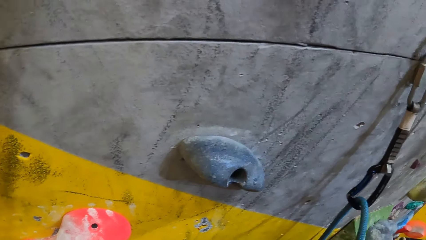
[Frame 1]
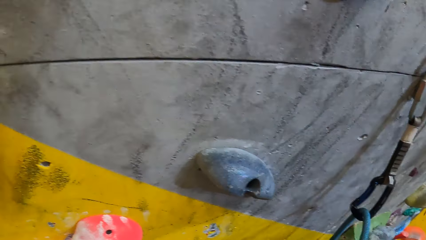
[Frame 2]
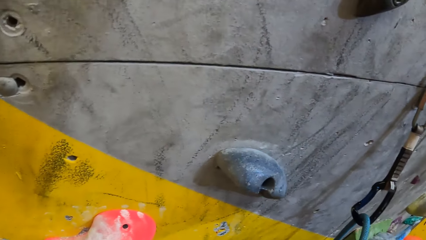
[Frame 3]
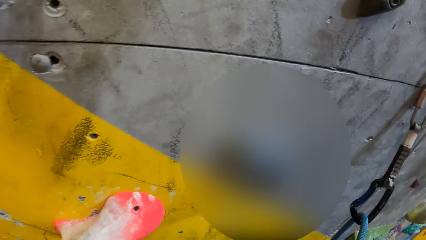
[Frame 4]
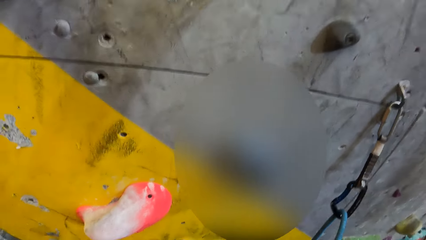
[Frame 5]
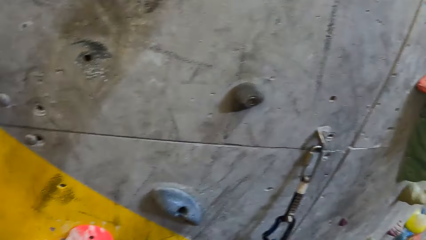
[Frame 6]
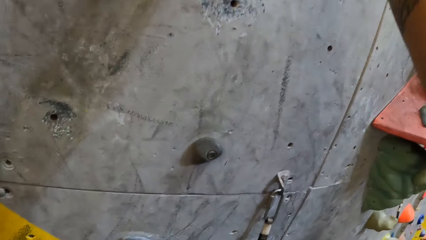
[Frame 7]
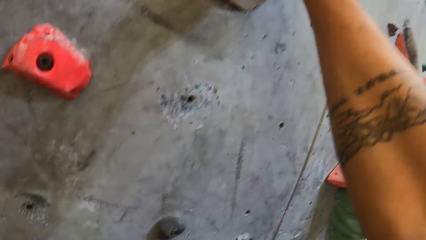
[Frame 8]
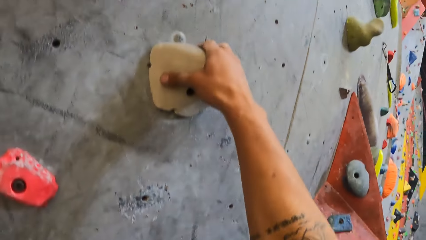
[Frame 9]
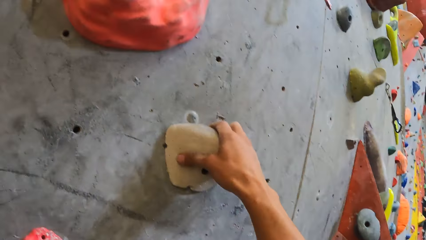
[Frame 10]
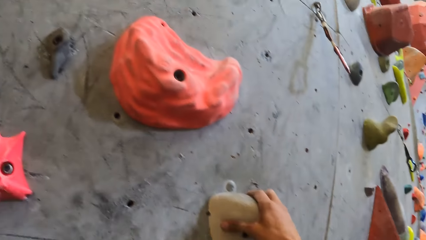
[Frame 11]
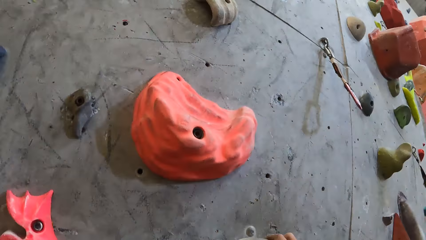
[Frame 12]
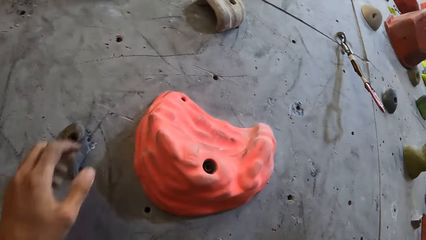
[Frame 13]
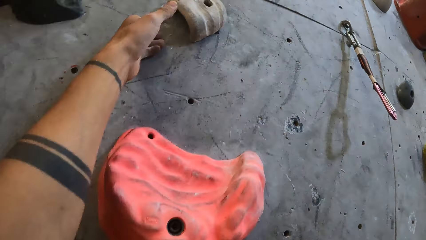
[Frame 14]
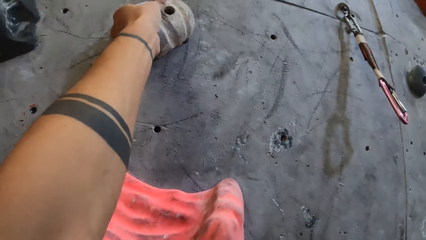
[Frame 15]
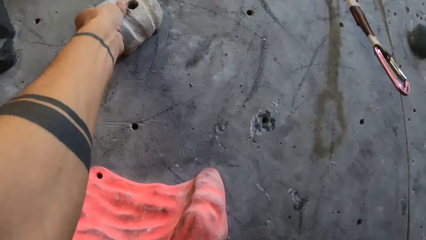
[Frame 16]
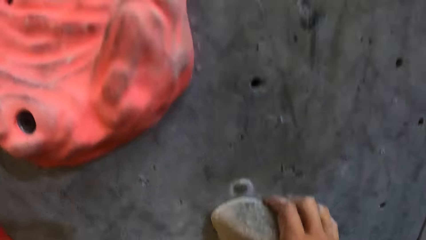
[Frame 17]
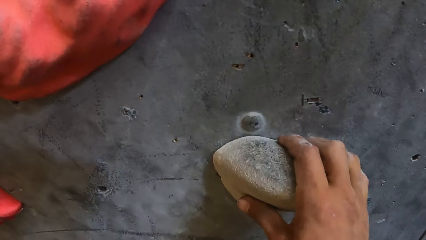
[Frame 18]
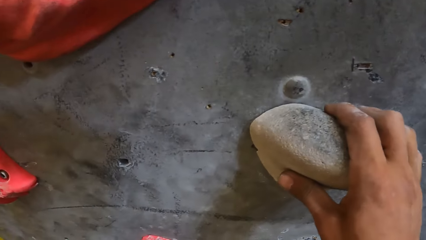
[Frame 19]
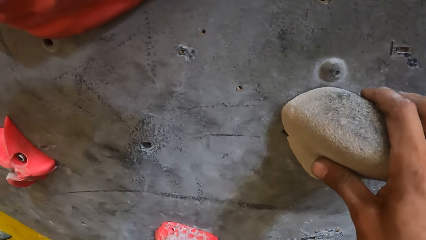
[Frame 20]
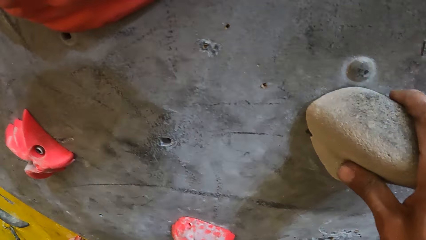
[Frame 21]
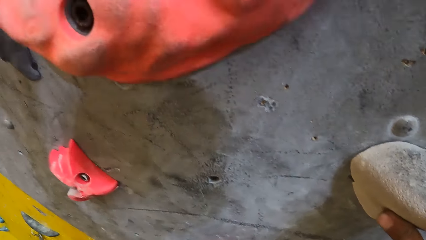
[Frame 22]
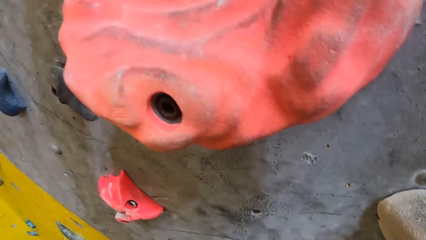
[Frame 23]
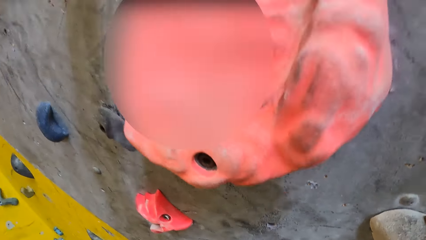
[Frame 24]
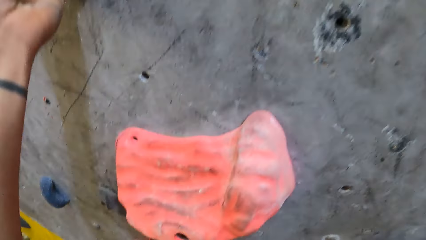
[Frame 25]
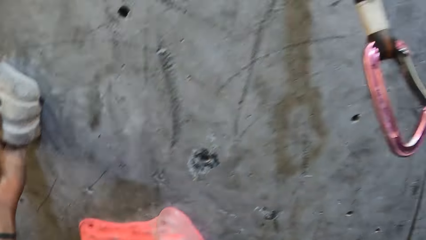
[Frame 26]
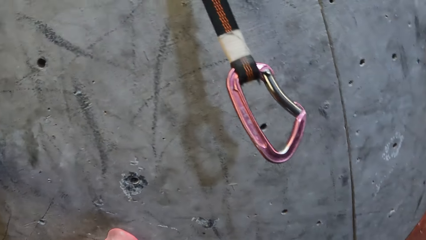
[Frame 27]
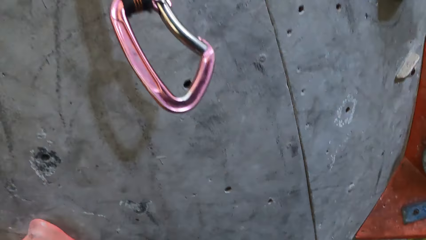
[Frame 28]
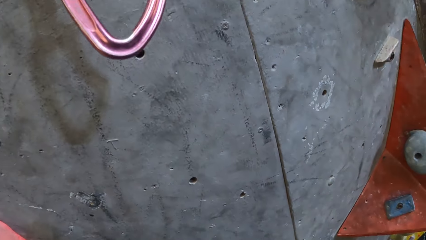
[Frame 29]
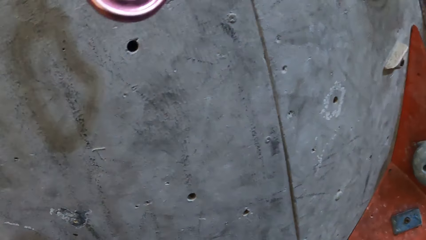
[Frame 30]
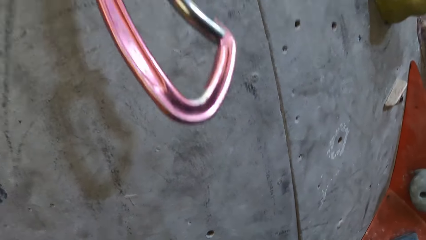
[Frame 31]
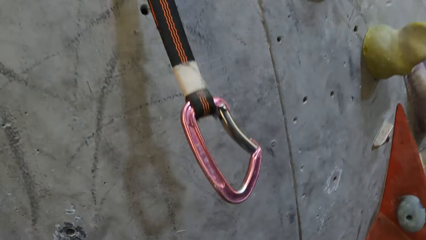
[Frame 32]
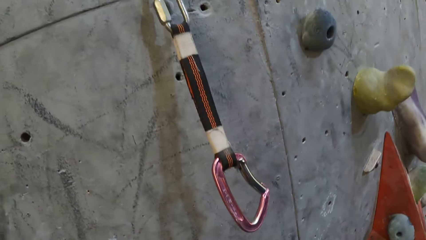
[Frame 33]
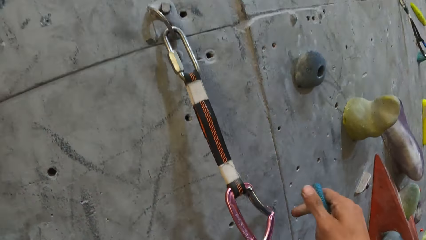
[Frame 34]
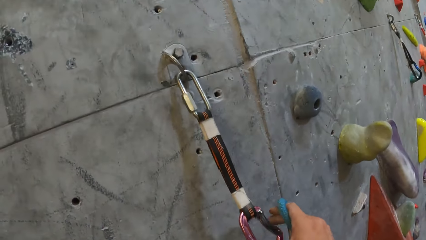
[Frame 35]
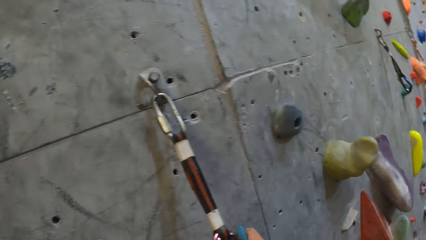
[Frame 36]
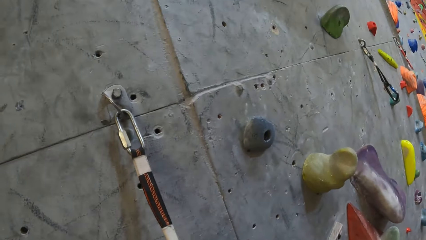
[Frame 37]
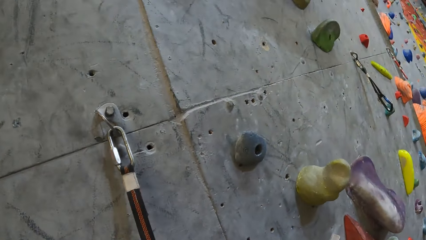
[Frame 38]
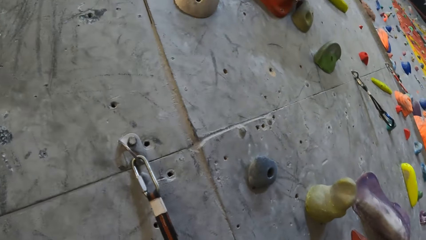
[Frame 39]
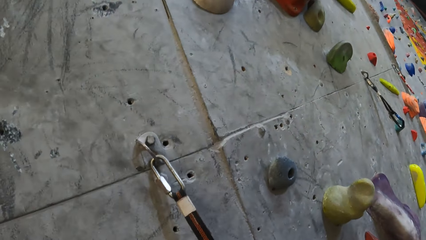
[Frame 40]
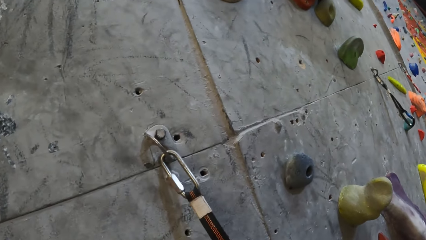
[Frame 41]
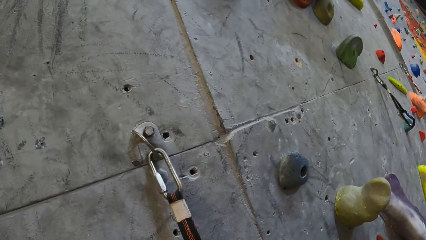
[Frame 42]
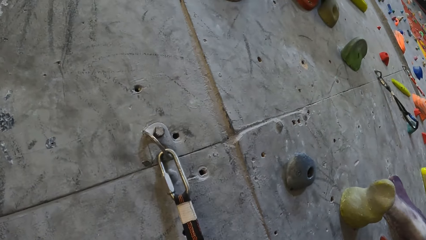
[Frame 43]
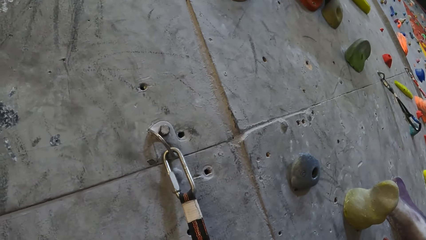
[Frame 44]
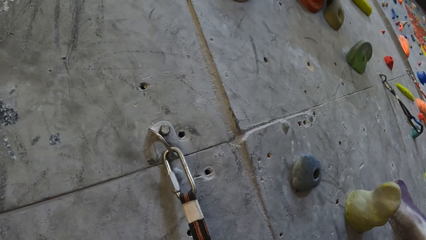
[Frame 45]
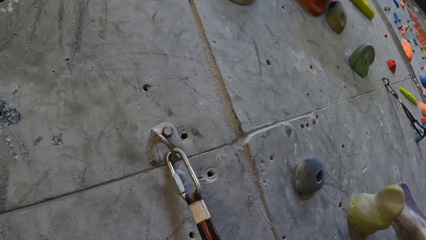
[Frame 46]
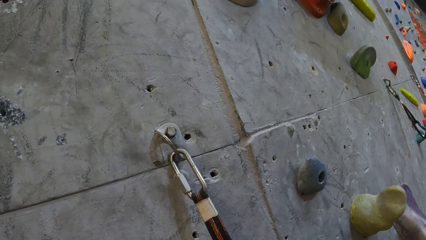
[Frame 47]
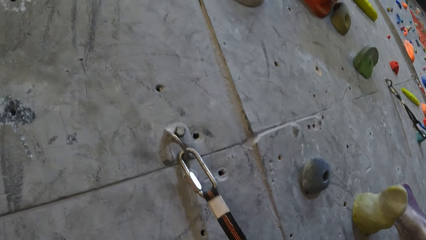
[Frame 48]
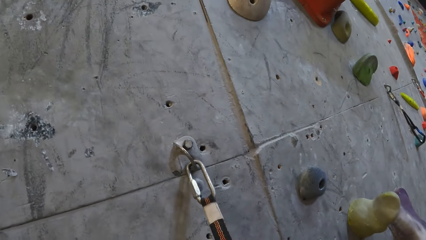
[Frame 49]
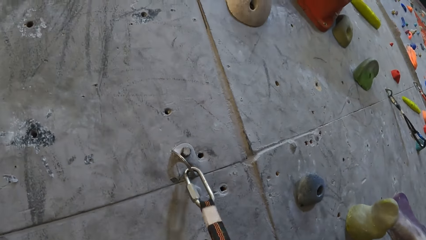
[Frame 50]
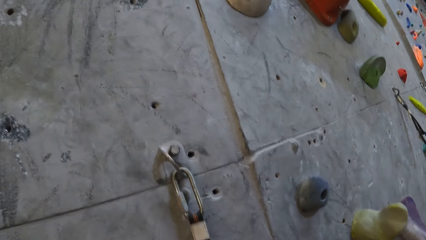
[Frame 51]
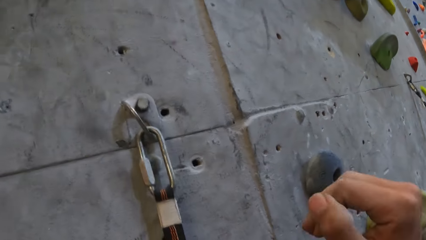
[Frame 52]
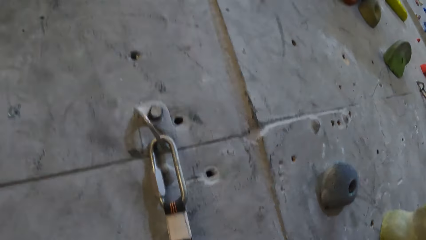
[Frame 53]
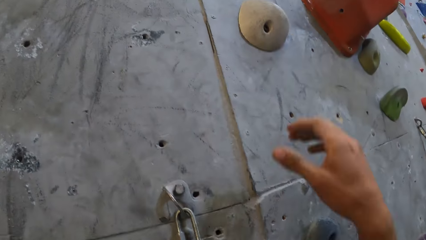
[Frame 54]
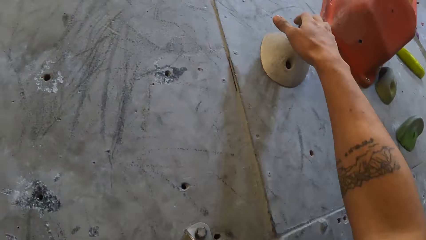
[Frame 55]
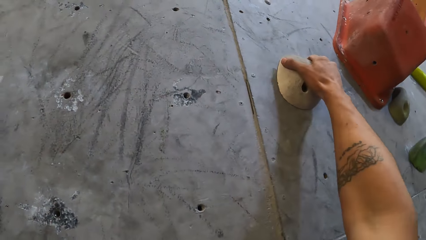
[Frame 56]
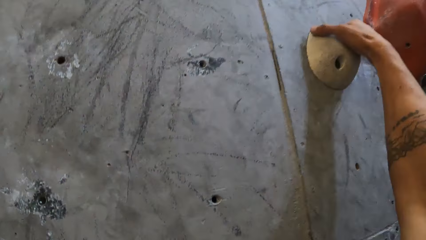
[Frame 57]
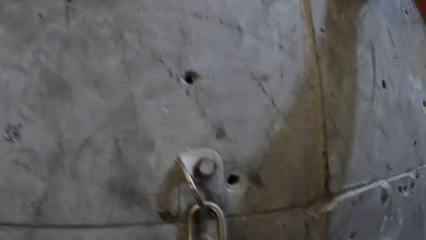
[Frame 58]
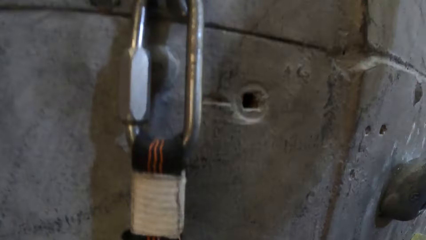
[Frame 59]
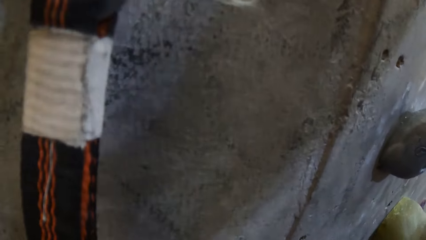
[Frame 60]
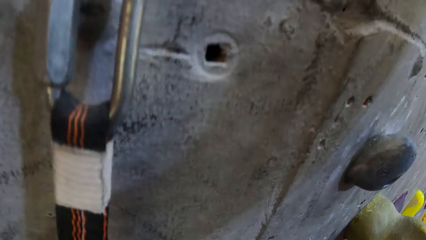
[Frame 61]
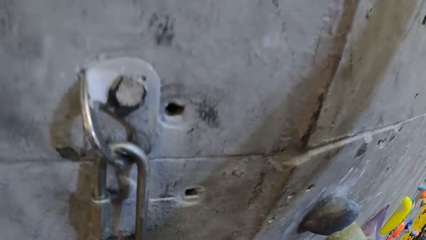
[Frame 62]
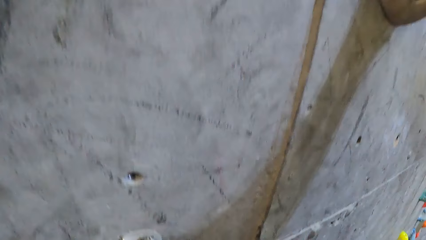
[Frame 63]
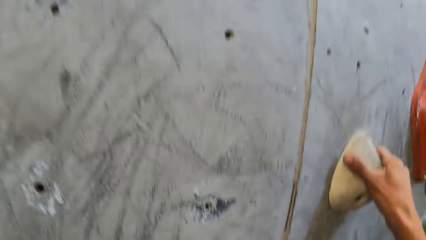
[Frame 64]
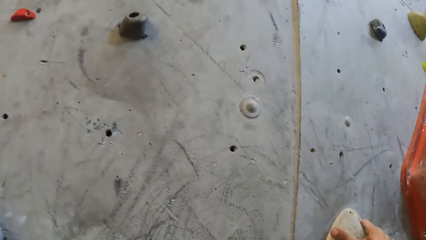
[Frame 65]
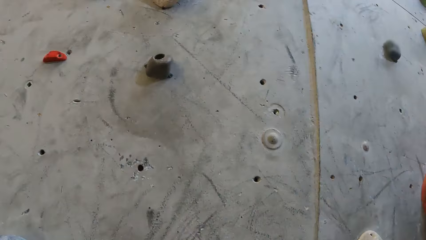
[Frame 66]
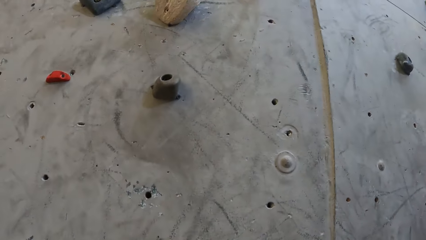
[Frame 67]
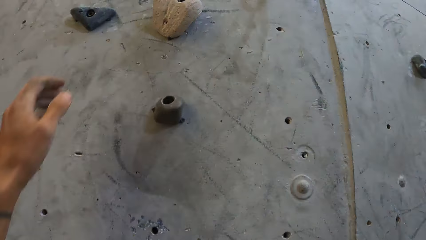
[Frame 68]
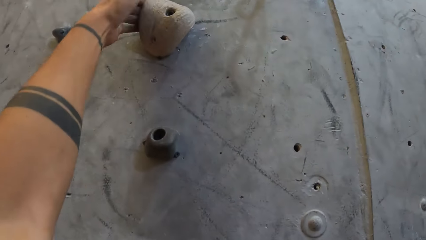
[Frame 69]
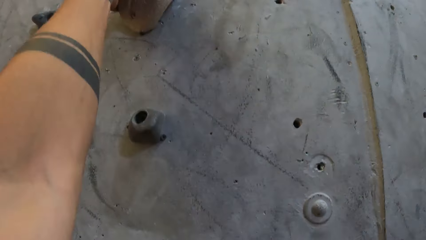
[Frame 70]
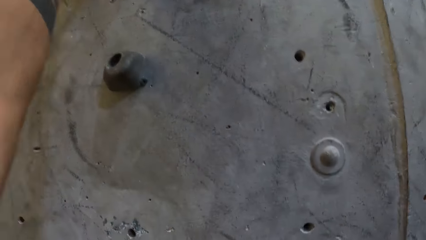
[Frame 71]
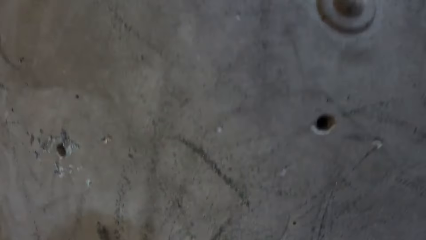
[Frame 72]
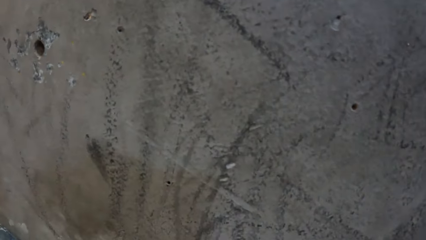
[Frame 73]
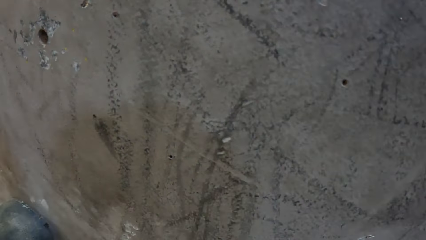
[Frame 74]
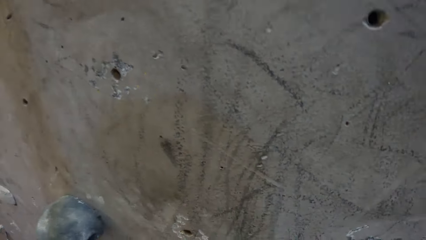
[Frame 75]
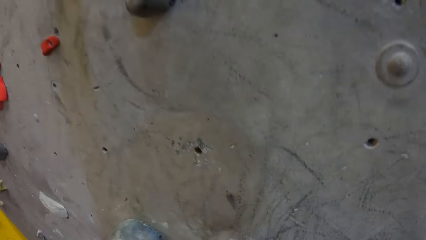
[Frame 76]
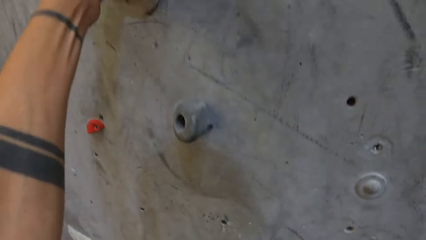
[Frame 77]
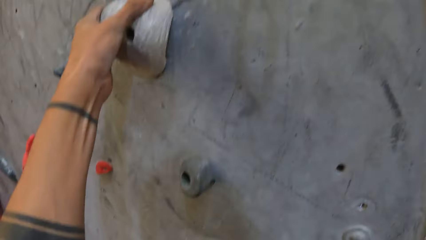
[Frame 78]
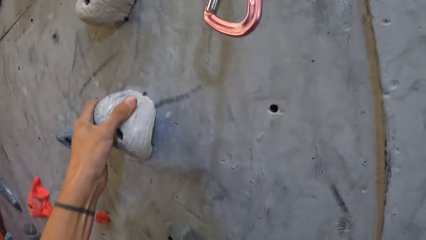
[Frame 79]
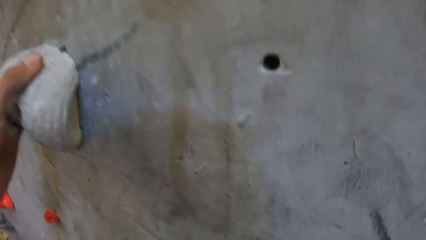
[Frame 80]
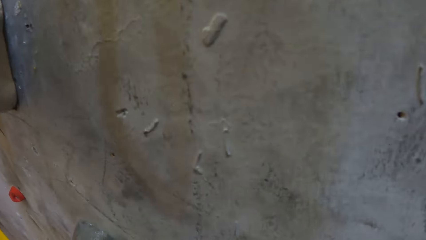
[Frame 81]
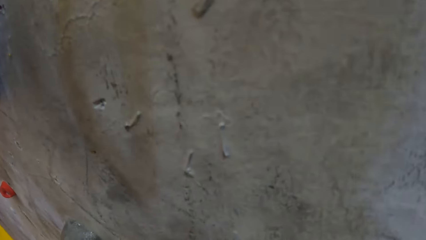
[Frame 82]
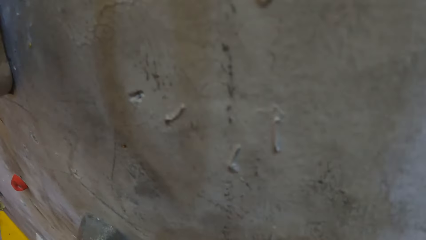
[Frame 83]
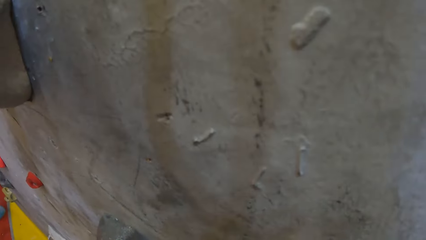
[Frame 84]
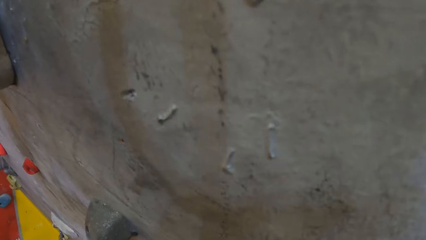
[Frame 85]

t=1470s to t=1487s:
The camera wearer holds a climbing hold with the left hand. They move the rope. They put the climbing rope on the quickdraw. They hold a climbing hold with the right hand. They climb the climbing wall. They hold a climbing hold with the left hand.
